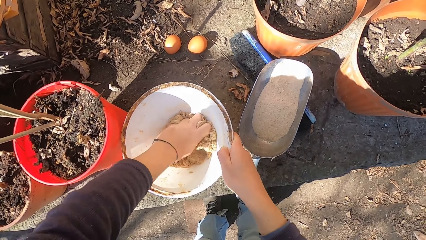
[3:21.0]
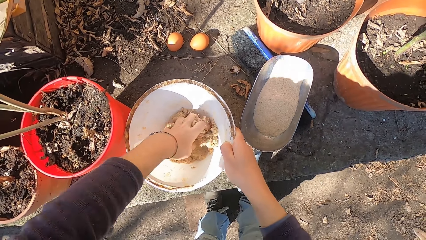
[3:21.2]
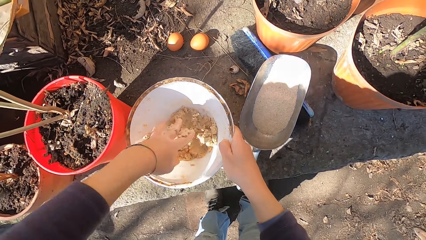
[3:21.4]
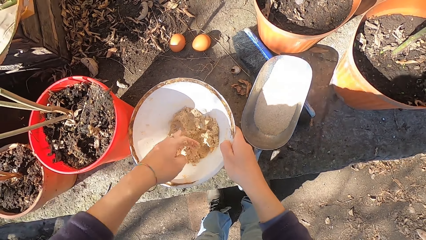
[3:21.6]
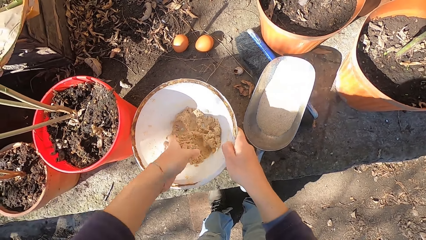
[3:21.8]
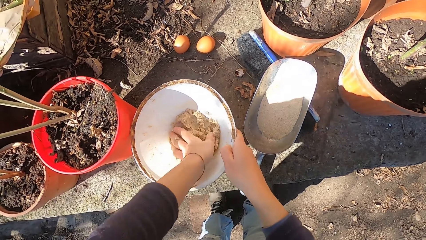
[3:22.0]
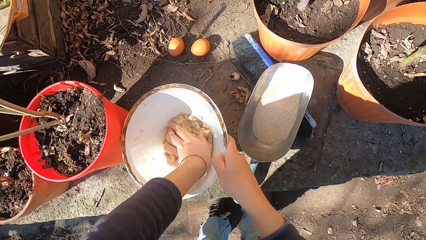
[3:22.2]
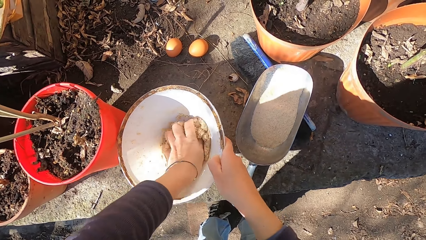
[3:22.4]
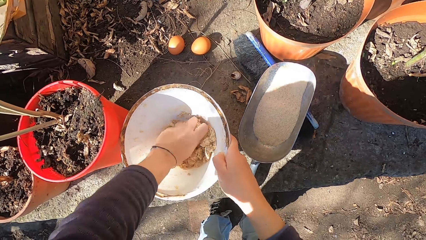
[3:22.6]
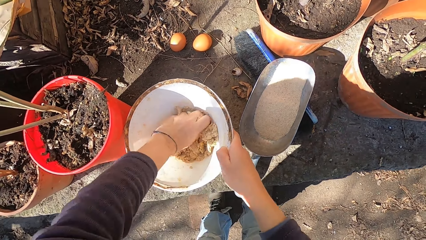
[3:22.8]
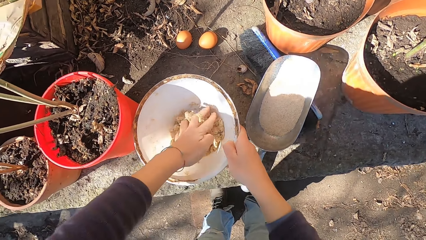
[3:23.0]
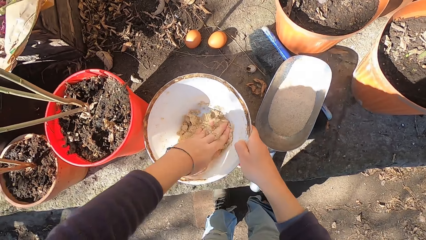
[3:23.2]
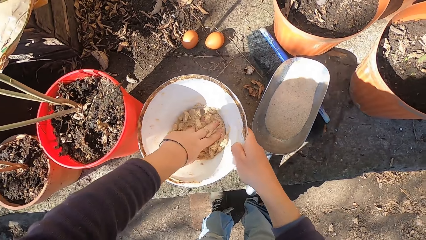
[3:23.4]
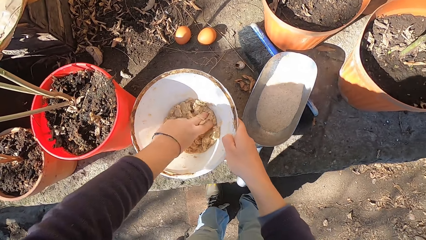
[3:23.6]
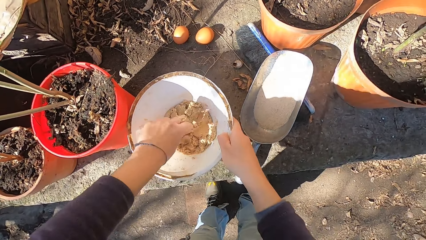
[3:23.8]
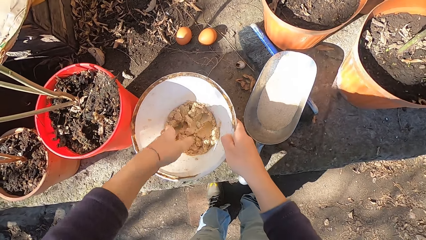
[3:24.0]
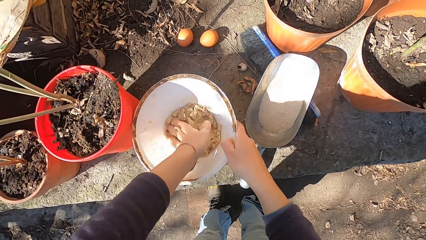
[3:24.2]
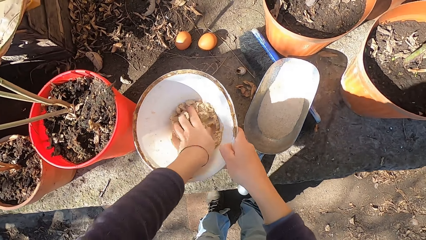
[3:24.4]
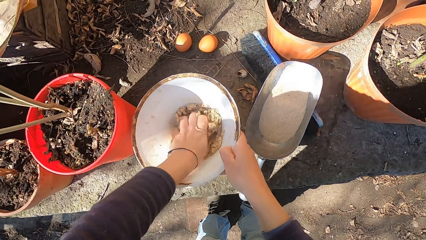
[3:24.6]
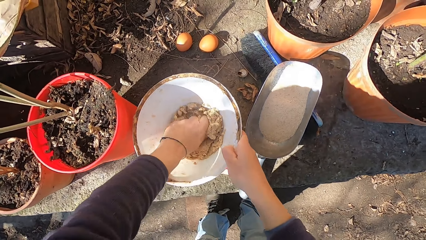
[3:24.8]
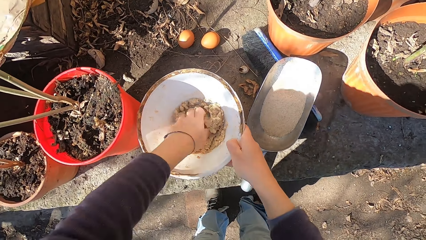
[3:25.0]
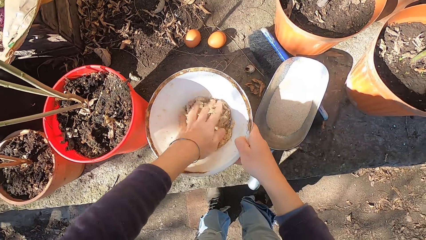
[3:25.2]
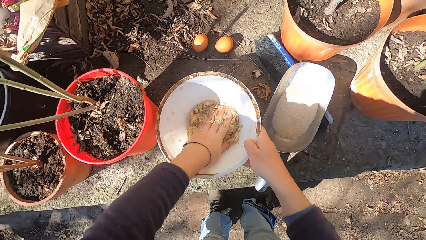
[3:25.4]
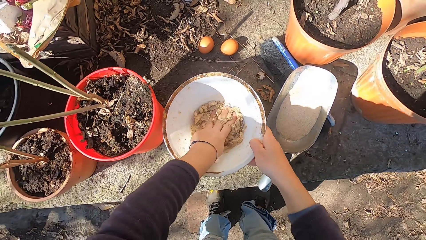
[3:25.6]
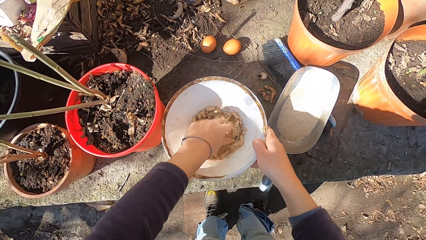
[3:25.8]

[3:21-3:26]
The camera wearer touches the animal feeds.

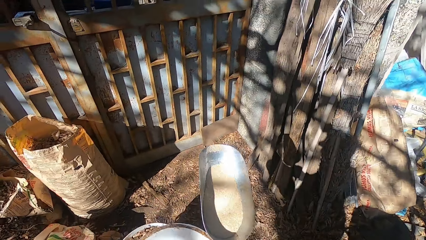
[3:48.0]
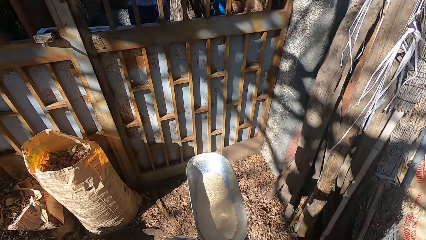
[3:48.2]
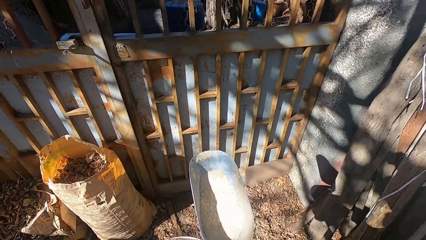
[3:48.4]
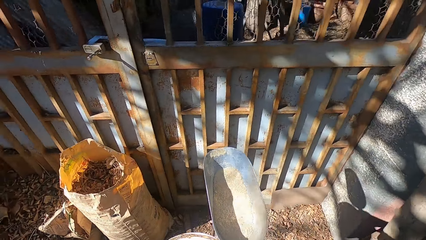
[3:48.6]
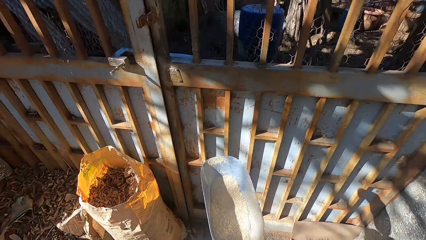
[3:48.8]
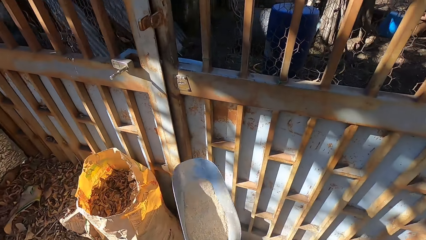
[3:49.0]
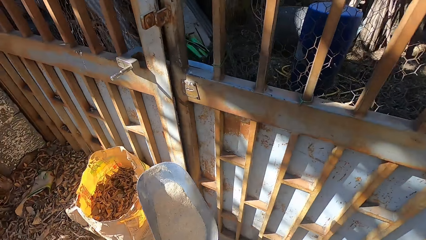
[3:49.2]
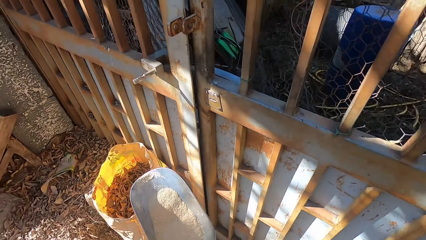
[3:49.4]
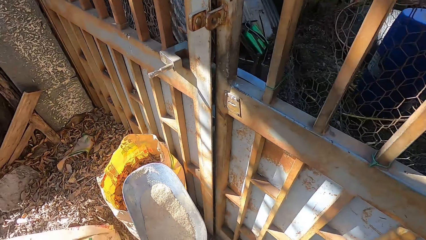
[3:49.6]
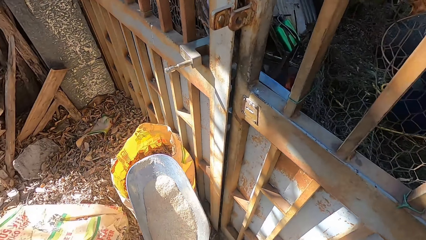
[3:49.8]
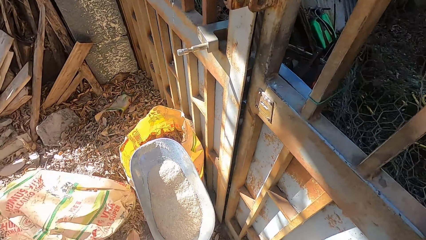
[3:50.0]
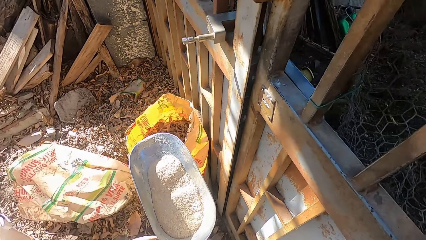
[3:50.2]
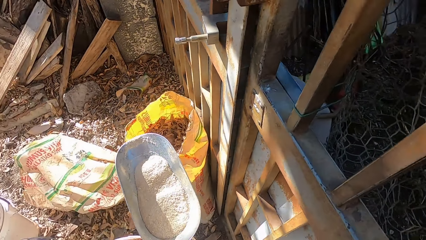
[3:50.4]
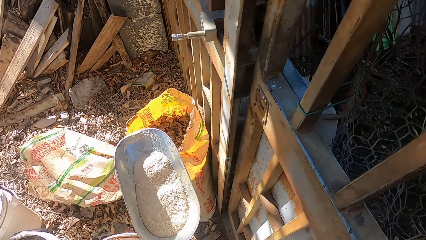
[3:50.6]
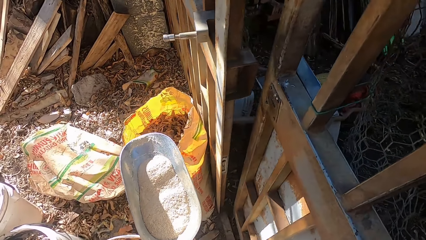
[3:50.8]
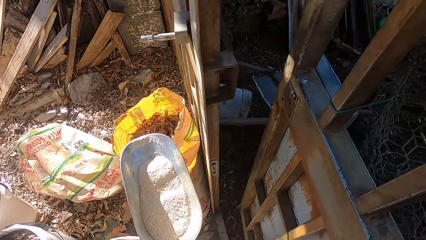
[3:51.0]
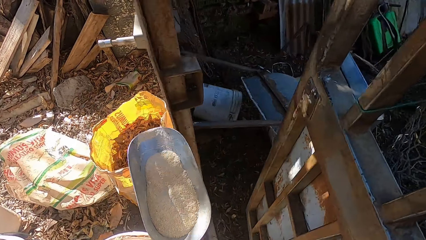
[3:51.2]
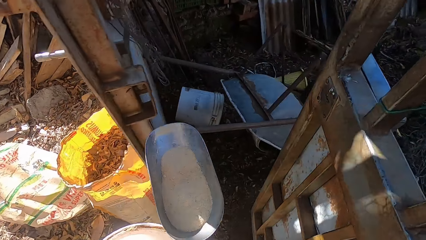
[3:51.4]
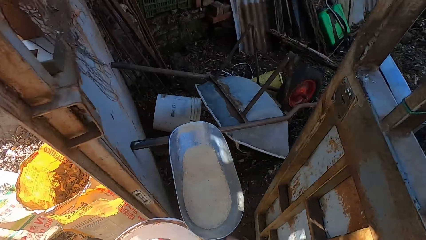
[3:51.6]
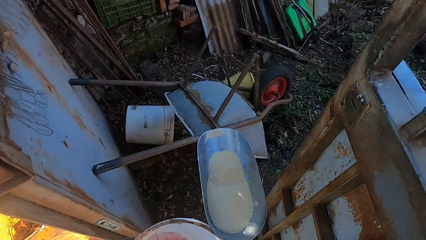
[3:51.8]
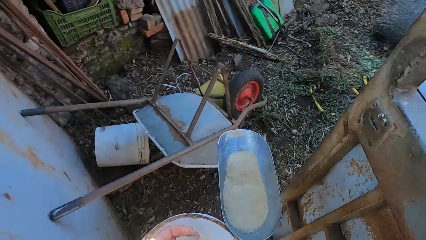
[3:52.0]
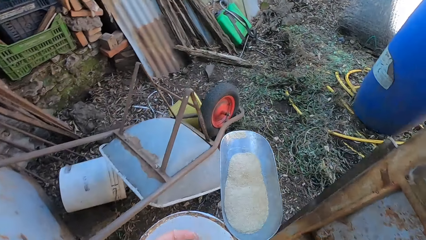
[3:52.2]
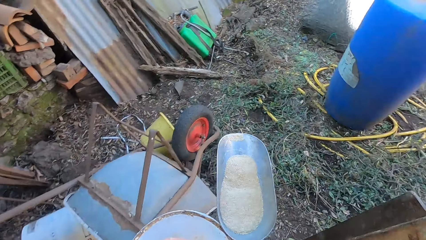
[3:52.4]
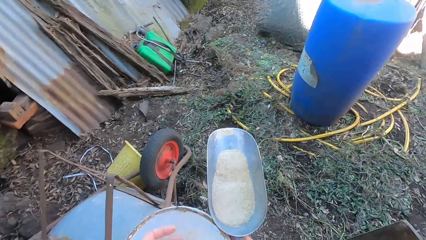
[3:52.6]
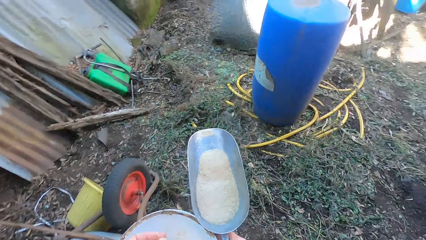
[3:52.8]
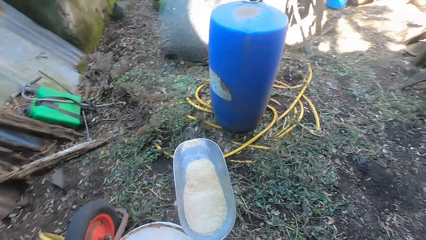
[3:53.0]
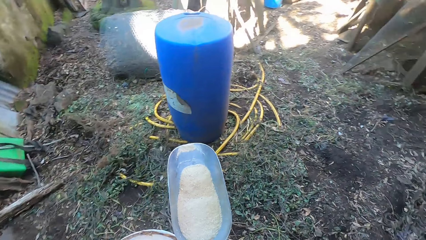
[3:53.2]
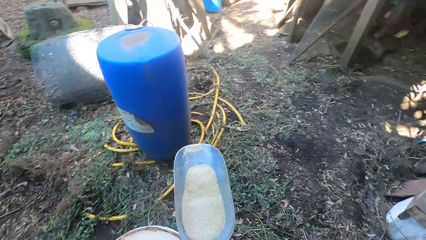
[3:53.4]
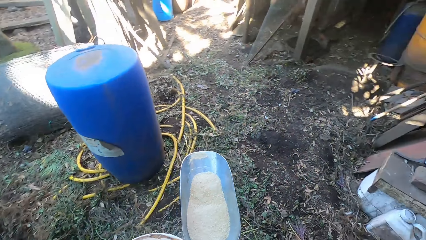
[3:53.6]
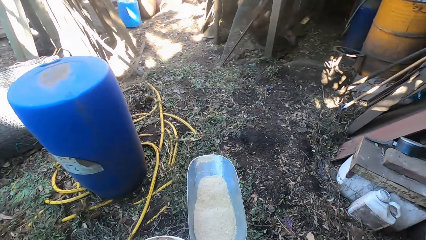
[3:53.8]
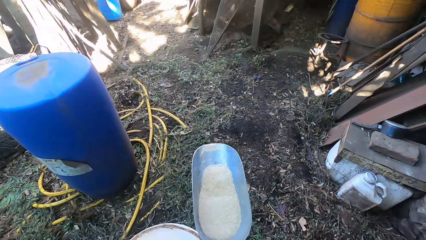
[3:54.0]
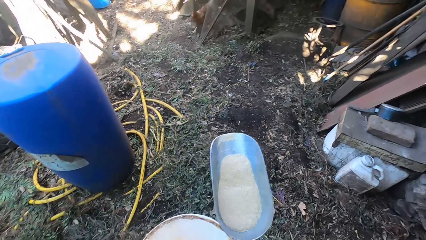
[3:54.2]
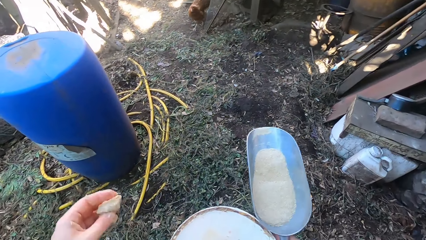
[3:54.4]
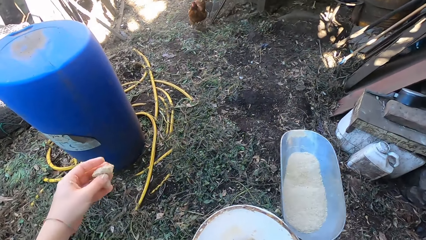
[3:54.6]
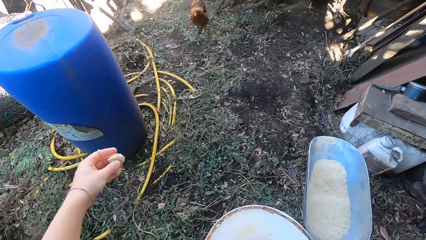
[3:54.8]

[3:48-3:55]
The camera wearer opens the door with his right leg.

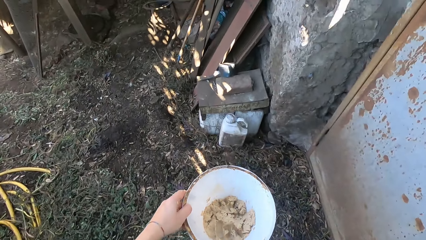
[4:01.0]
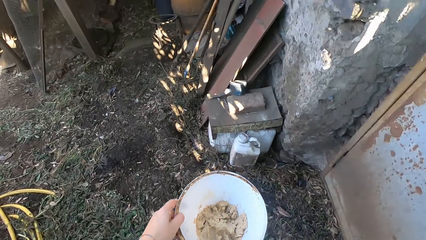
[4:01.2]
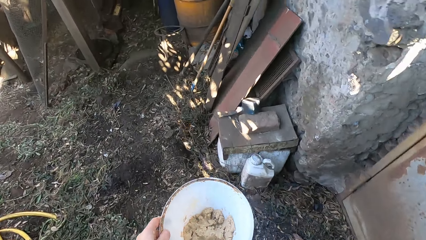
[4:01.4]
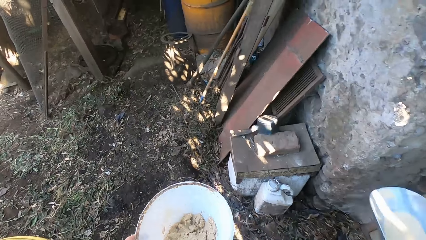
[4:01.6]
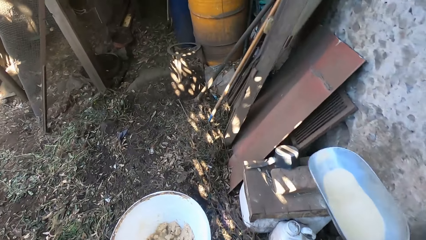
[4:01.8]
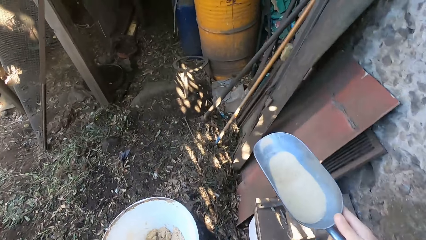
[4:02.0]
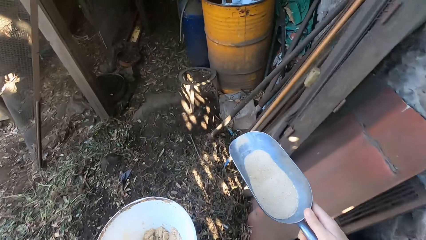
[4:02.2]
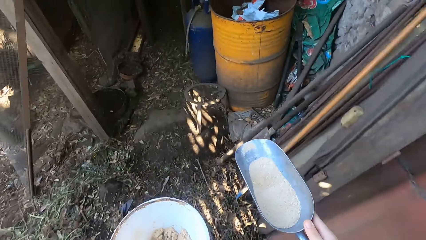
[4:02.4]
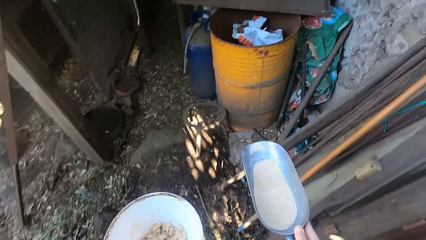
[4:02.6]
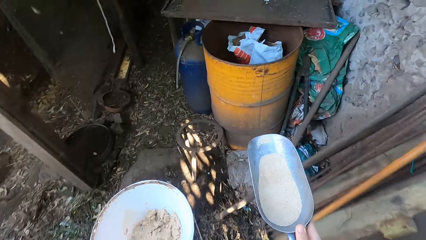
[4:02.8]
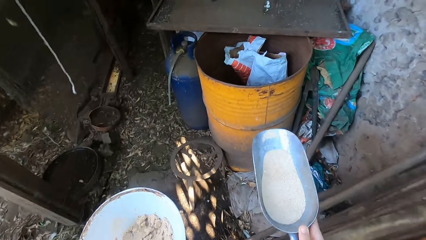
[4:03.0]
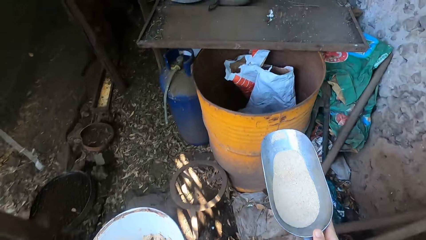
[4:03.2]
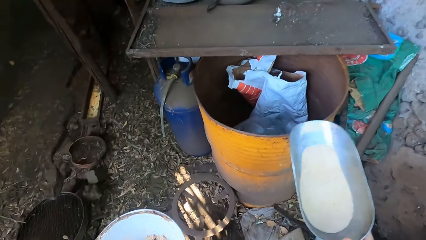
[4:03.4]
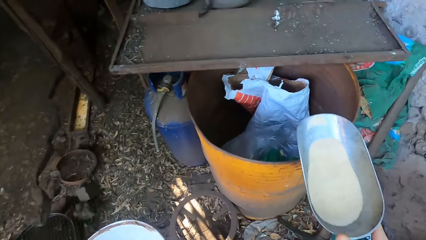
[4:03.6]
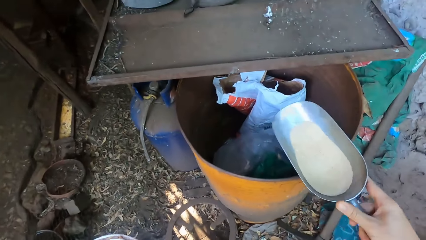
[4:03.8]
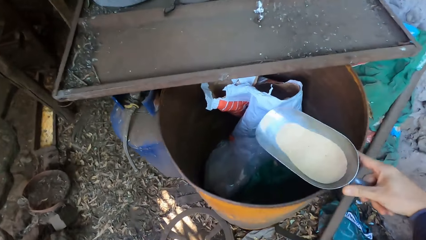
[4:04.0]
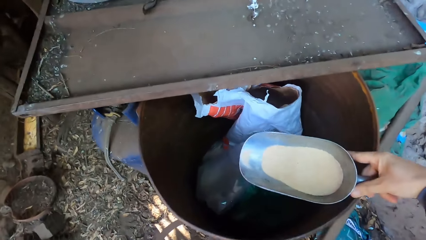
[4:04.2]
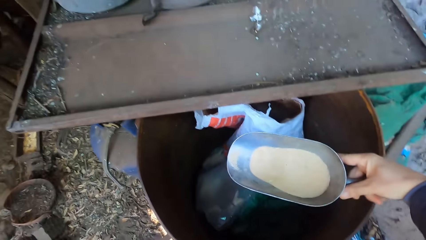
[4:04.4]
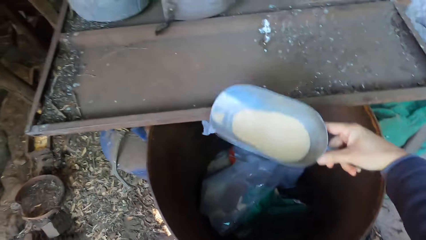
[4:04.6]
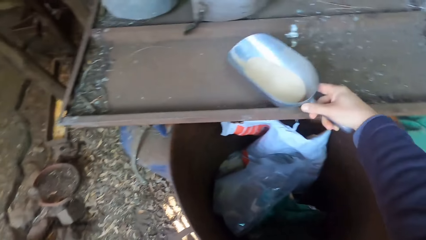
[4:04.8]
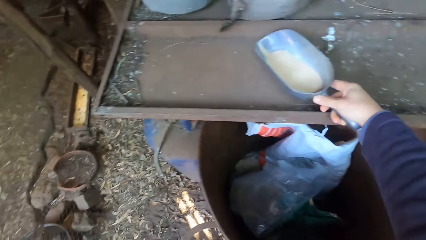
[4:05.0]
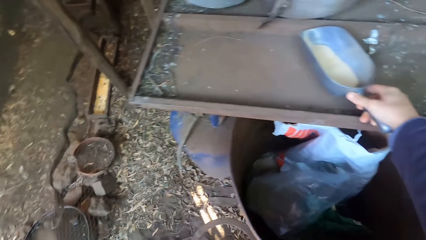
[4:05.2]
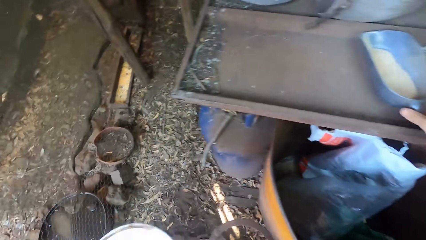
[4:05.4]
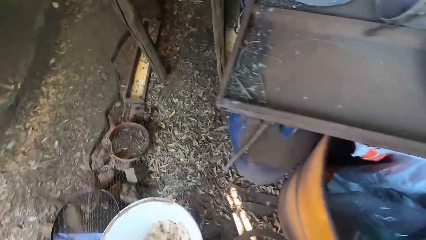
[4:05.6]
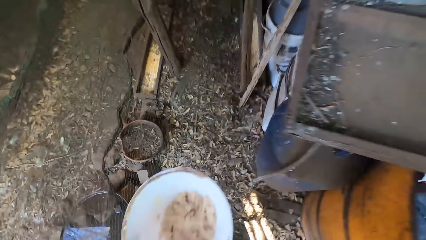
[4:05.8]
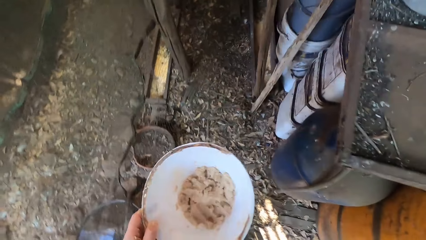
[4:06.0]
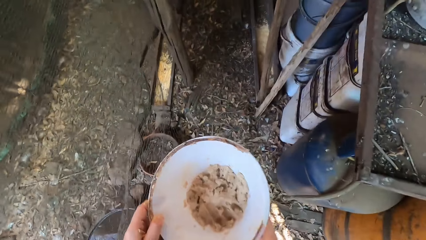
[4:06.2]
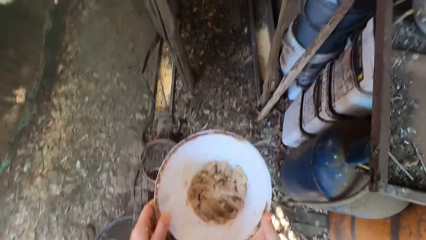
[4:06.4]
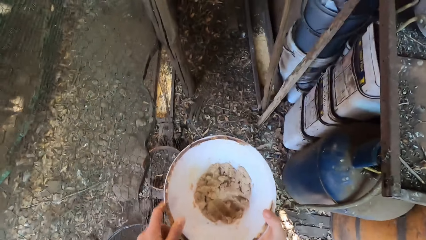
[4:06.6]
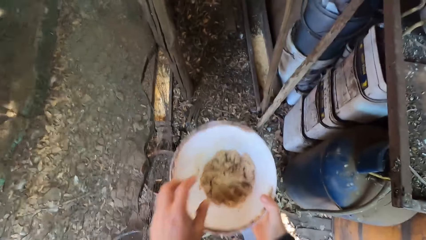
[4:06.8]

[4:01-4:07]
The camera wearer walks around. He drops the scooping spoon on the drum lid with his right hand.
